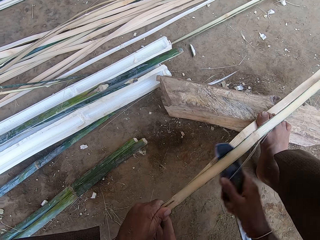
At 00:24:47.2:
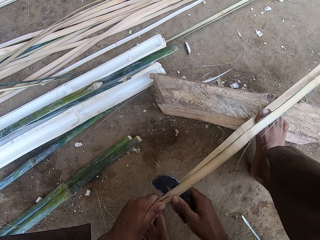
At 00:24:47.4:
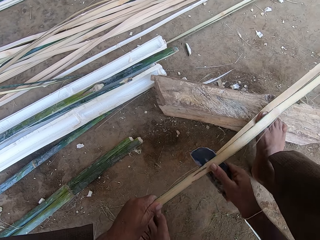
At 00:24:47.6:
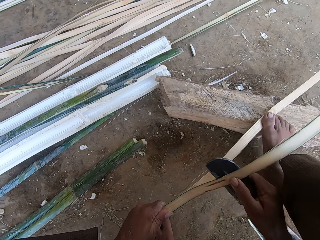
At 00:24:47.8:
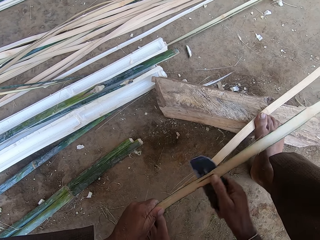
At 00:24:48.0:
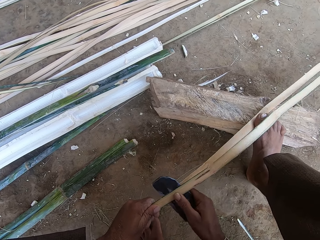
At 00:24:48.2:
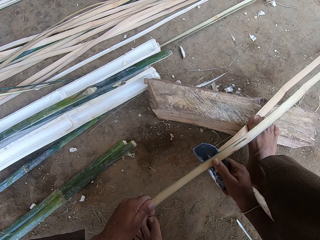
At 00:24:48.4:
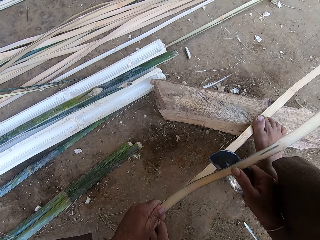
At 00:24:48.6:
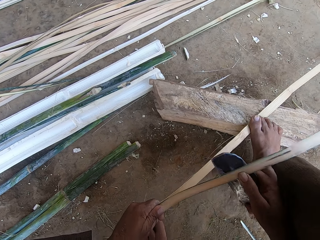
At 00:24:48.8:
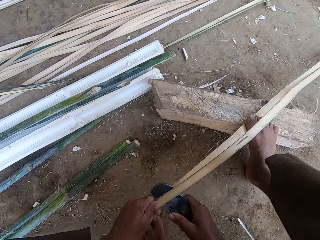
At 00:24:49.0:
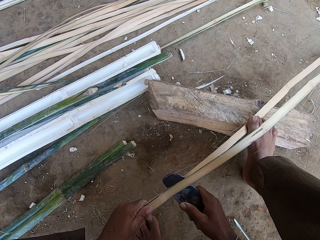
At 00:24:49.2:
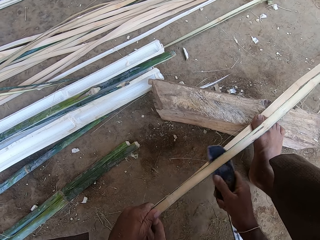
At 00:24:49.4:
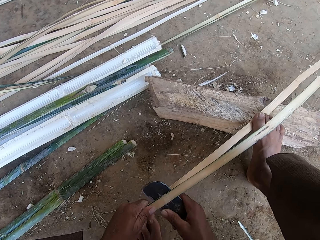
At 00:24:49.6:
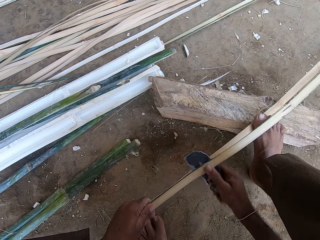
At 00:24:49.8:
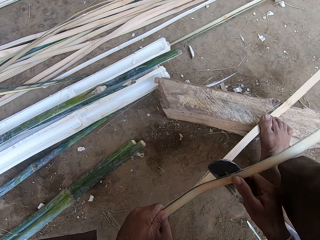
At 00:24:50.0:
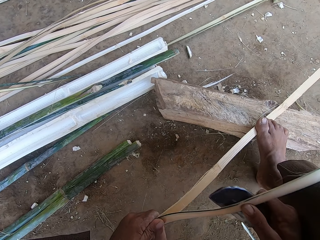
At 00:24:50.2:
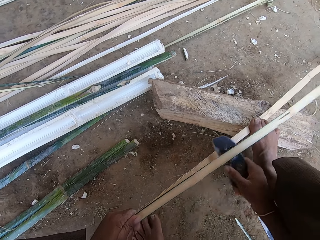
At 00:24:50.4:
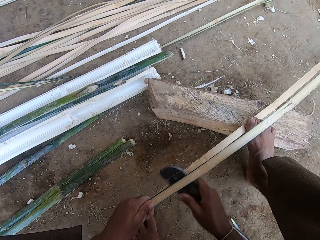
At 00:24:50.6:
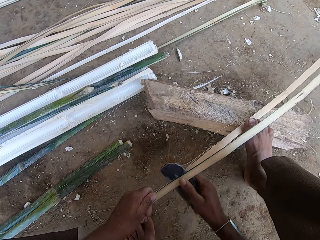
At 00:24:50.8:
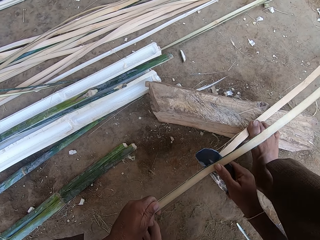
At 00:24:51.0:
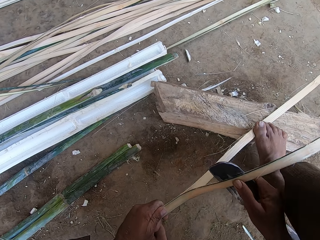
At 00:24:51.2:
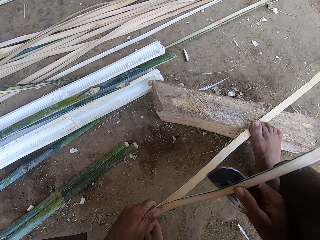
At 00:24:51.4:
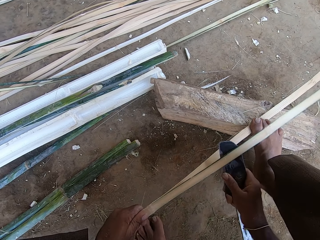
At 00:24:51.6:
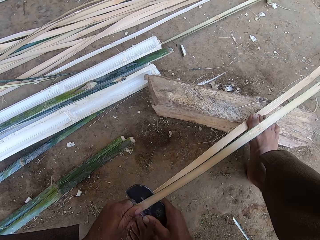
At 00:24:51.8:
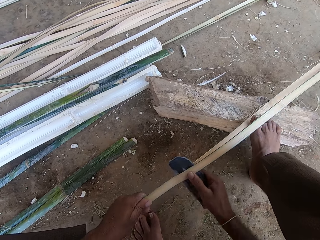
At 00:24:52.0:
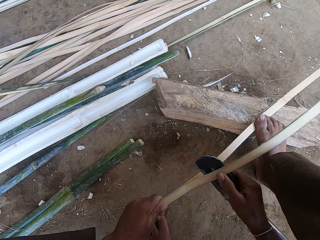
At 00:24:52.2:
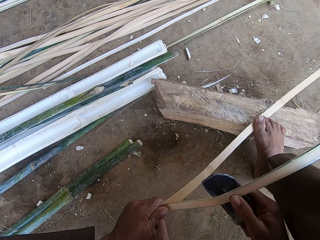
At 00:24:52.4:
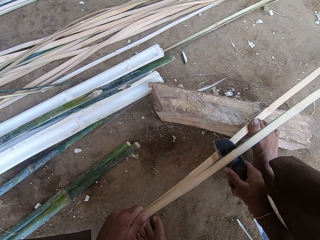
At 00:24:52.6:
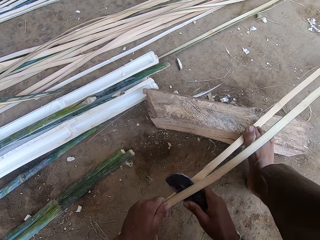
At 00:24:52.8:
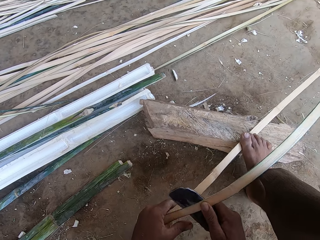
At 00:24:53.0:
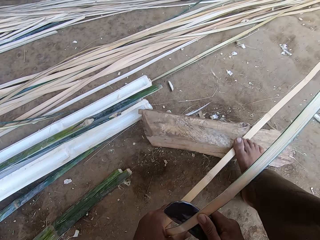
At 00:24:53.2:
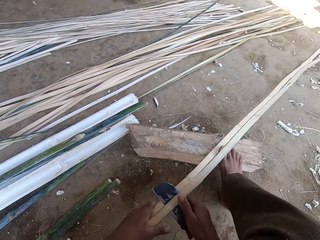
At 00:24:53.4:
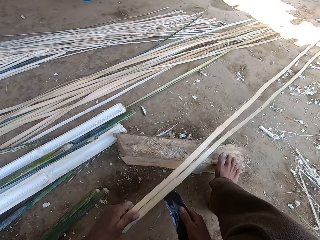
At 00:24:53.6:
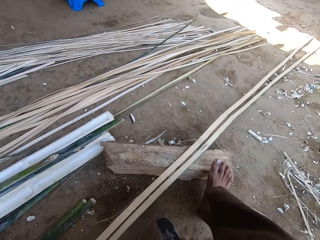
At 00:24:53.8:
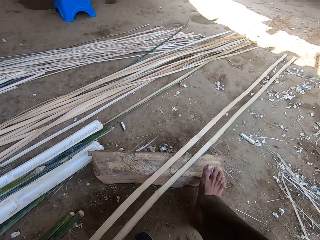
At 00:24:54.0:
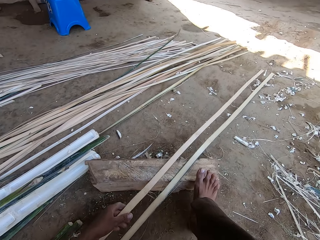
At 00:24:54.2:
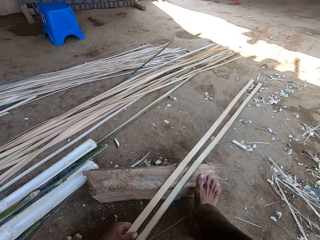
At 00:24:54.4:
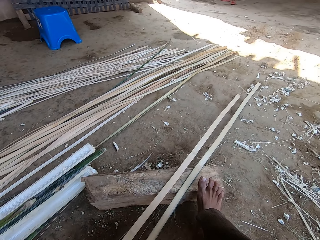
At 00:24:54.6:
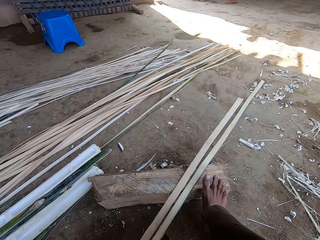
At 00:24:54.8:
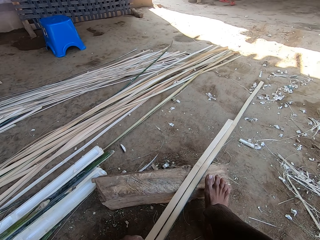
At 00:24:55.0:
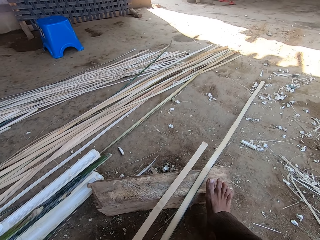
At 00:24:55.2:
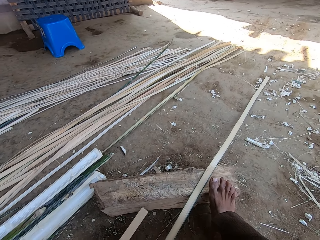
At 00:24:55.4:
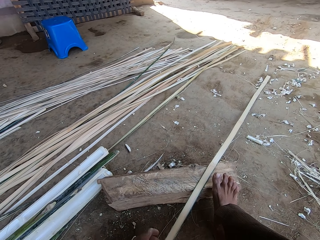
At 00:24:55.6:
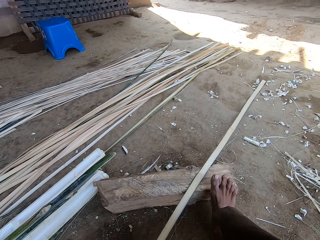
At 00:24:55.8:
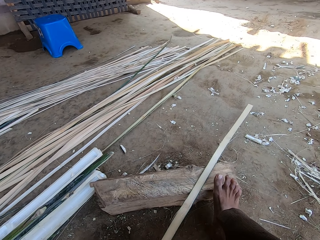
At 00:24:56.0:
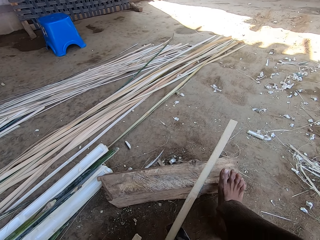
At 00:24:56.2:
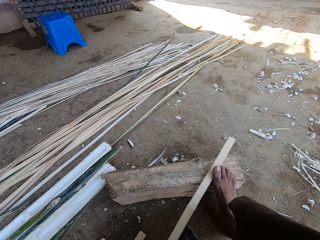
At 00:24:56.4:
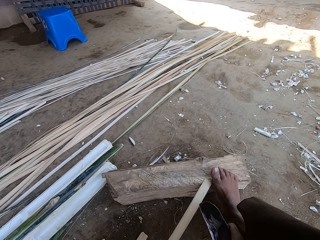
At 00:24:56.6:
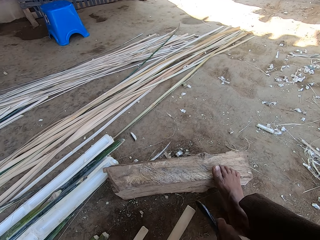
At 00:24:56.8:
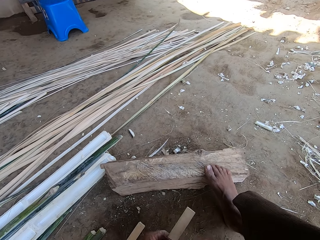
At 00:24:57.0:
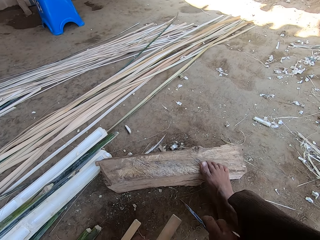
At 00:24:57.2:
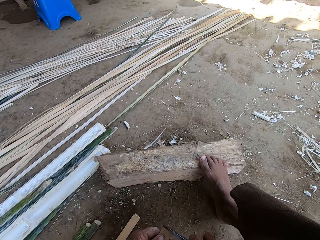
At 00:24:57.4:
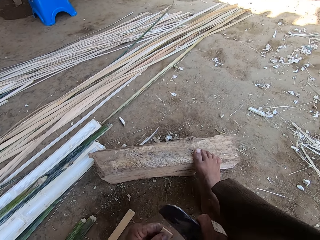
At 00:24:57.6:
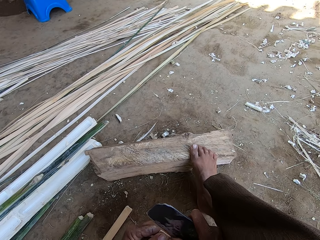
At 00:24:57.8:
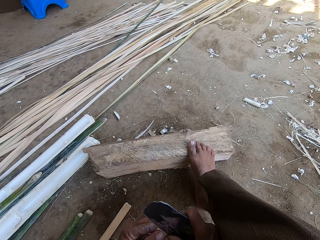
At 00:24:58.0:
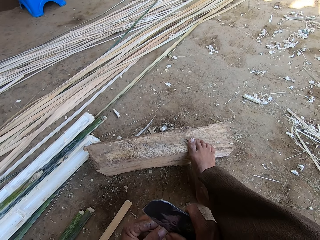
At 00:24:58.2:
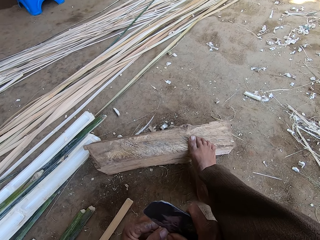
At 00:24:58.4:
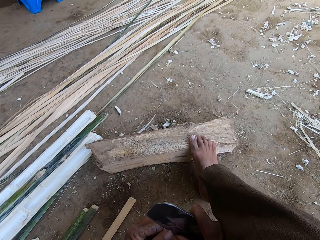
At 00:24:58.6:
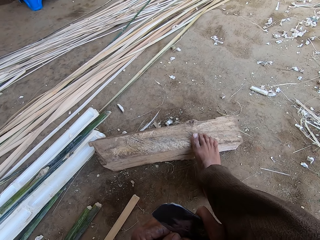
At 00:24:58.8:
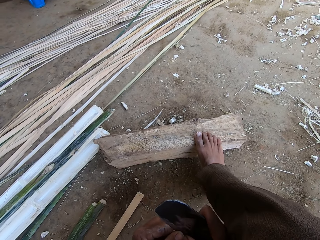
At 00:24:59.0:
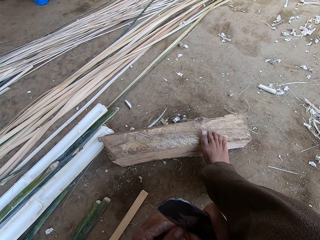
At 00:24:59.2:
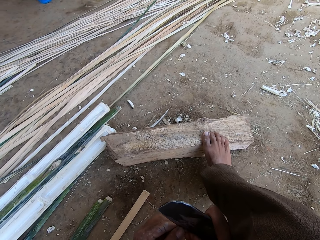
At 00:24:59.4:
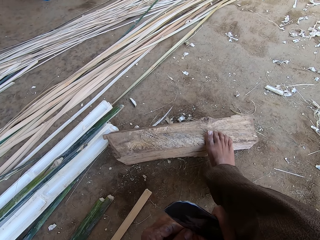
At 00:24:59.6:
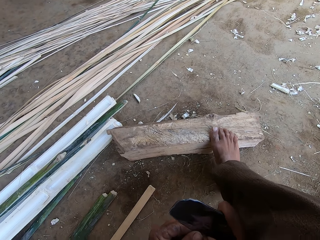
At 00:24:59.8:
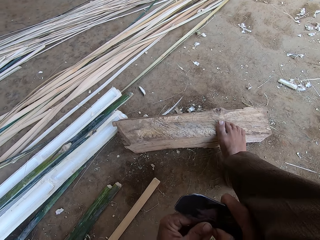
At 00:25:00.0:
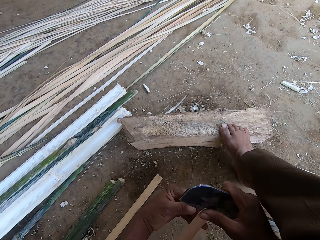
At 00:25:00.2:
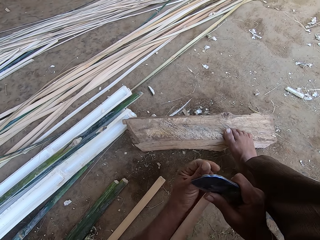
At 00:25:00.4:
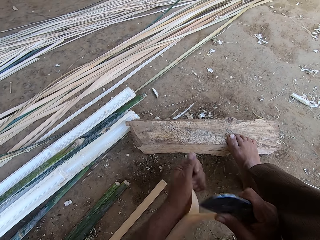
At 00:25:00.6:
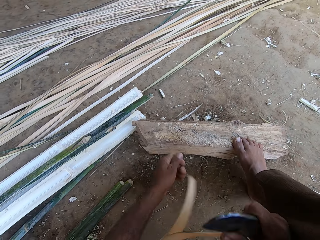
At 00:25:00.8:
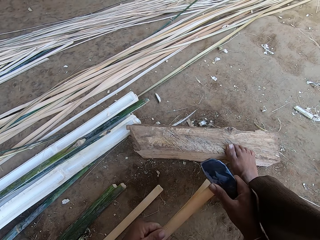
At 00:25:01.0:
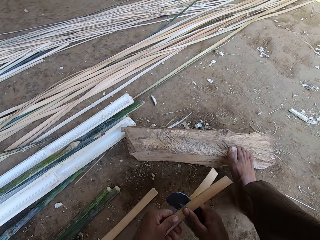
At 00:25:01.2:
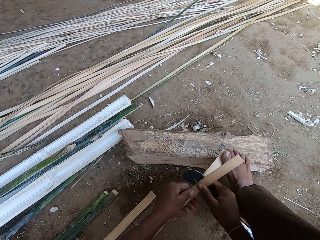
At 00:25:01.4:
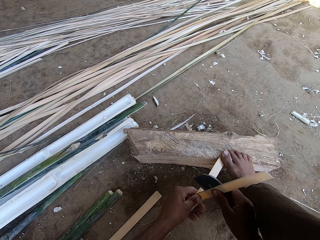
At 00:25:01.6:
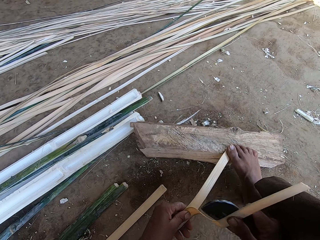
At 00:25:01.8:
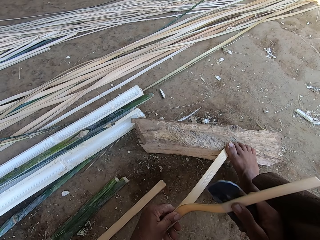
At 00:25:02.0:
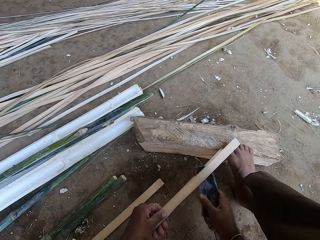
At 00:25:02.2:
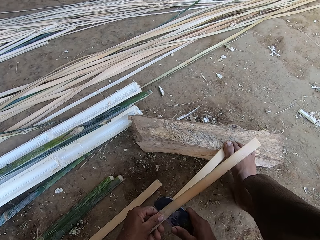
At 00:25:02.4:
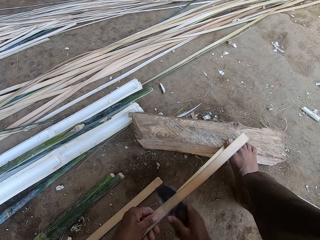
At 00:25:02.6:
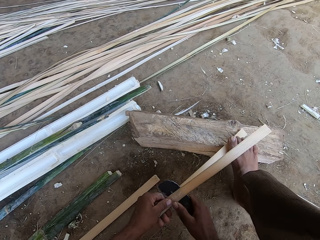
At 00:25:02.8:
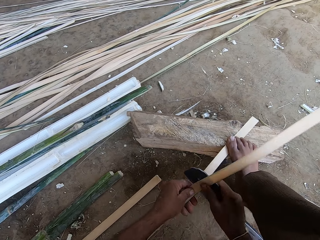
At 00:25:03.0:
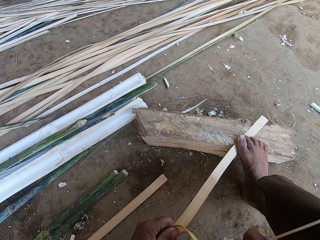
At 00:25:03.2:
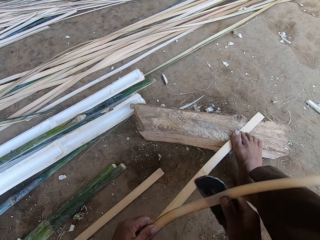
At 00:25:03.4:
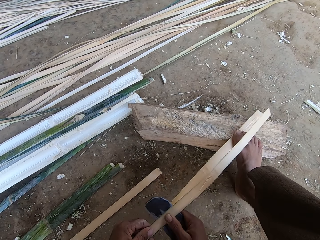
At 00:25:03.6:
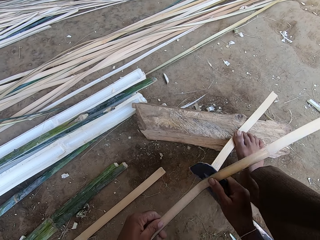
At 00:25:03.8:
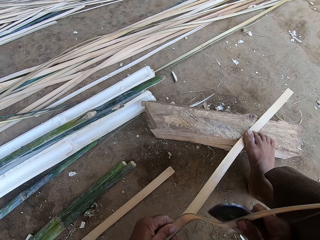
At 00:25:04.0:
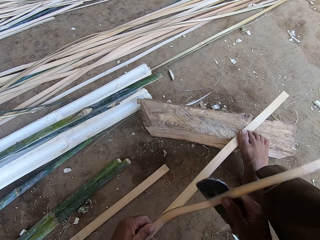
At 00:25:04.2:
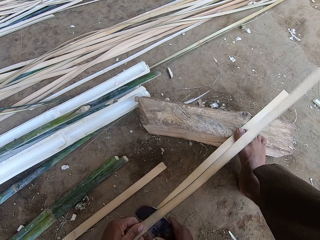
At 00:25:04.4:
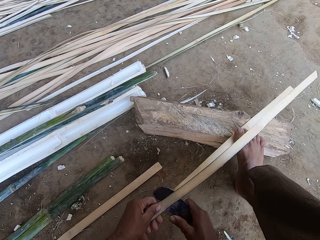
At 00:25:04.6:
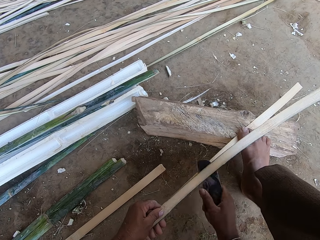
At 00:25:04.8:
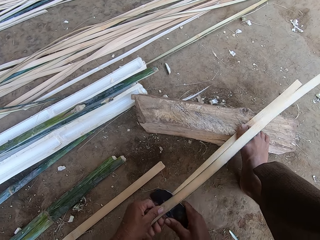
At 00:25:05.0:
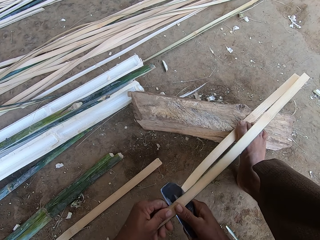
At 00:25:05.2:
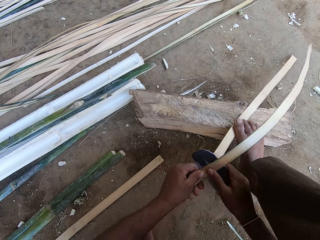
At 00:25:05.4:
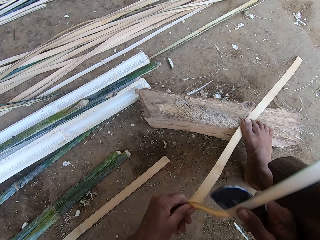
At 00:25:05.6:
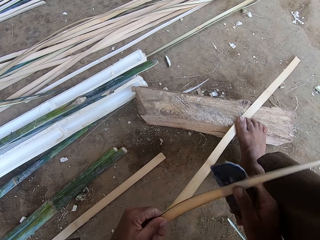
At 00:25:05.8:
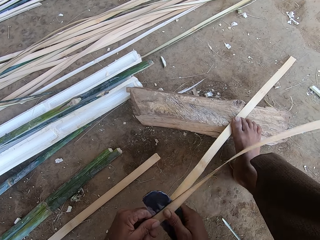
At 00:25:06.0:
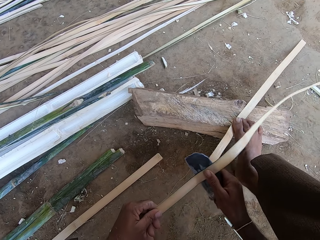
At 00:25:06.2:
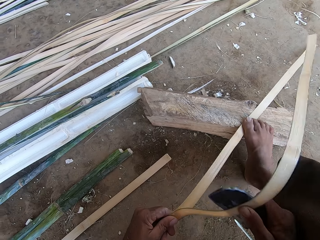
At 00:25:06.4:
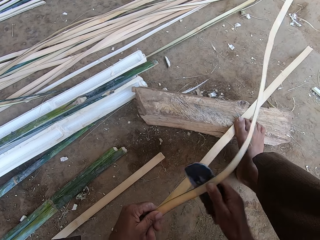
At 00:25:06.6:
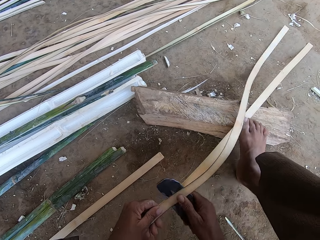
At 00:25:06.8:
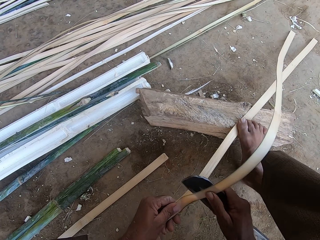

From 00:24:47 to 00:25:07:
The camera wearer lifts his leg. He pulls the bamboo. He moves the piece of wood on the log. He splits the piece of wood using the scraper. He steps on the piece of wood on the log.
